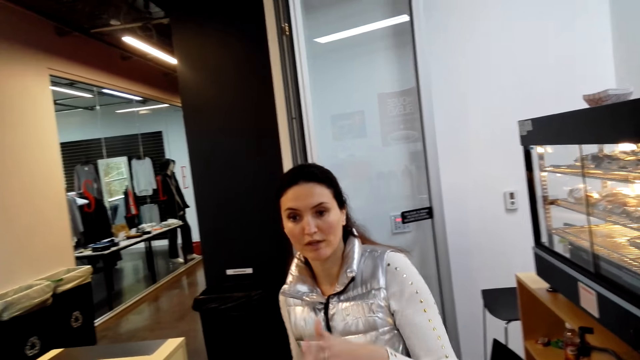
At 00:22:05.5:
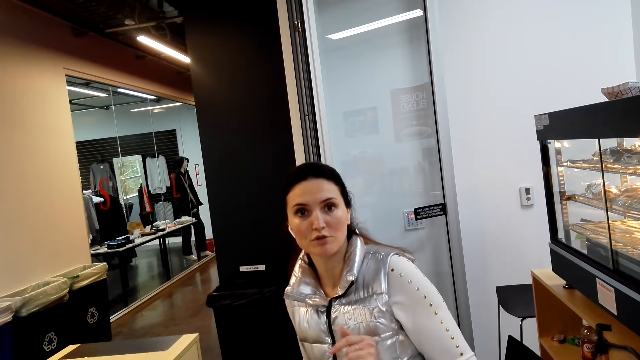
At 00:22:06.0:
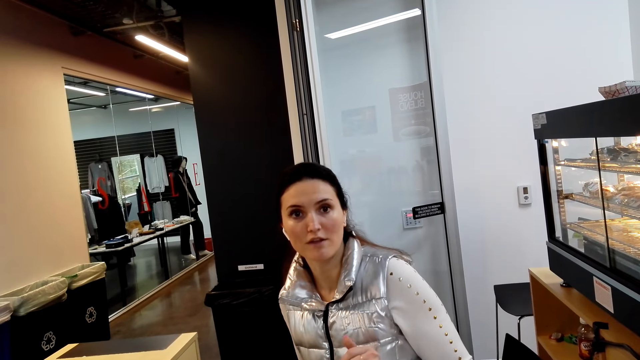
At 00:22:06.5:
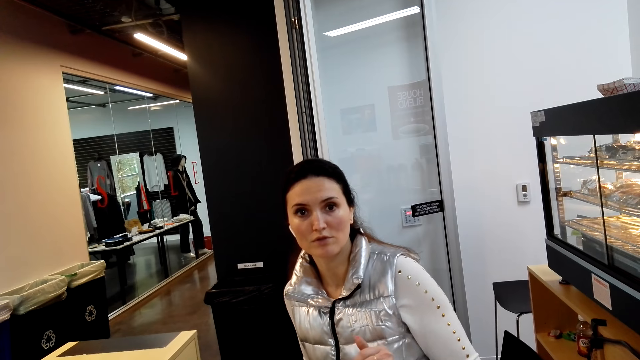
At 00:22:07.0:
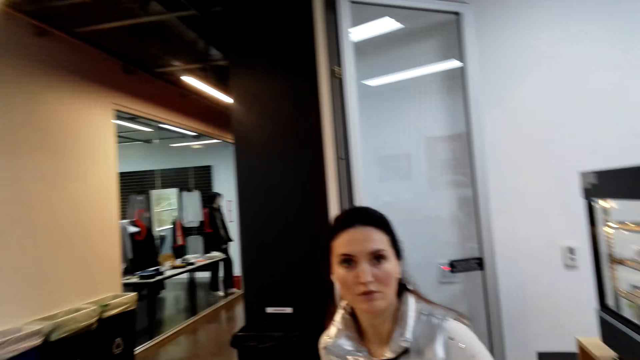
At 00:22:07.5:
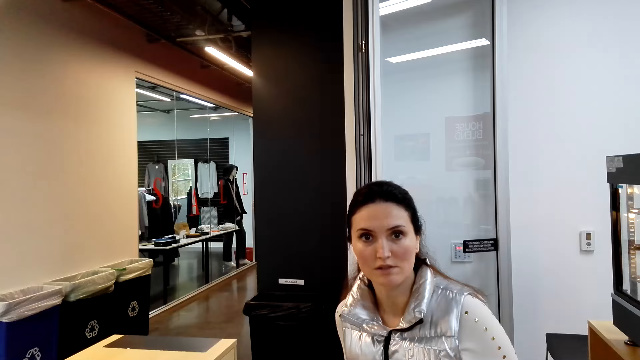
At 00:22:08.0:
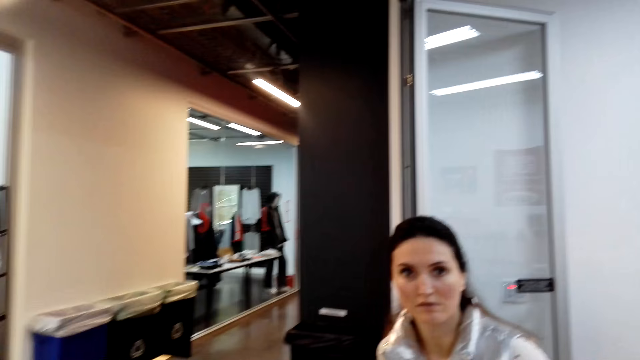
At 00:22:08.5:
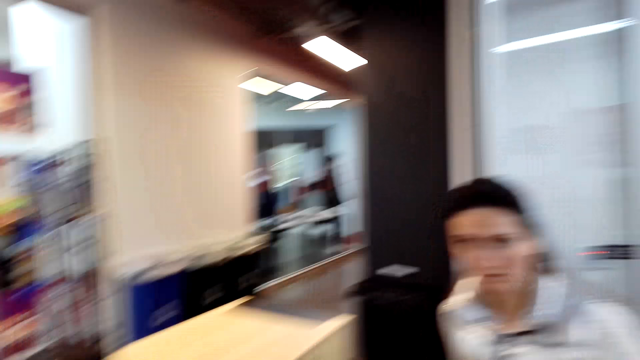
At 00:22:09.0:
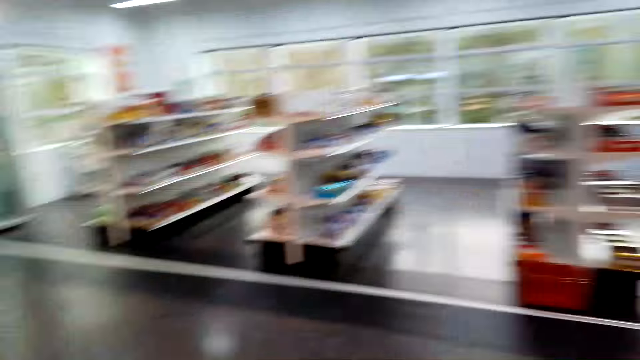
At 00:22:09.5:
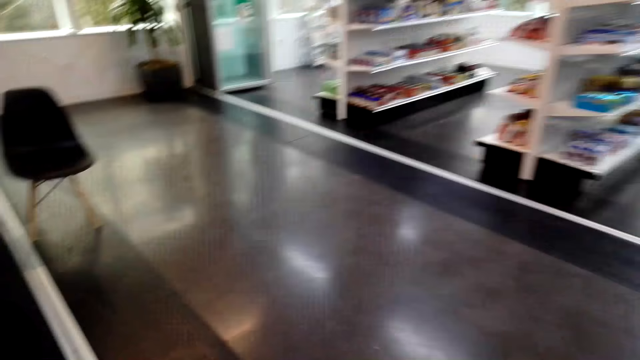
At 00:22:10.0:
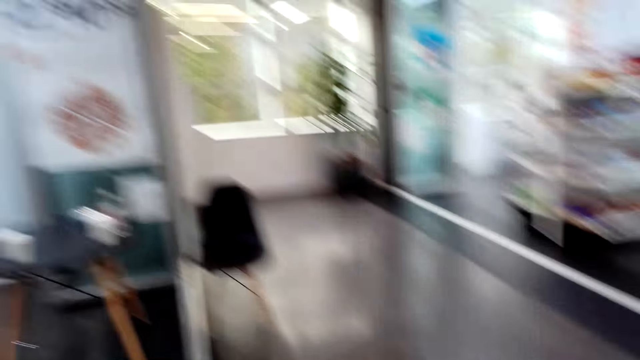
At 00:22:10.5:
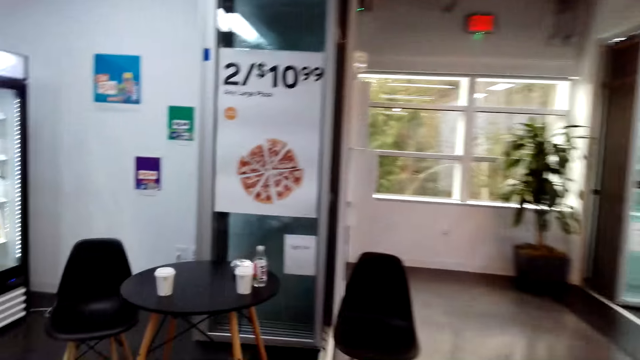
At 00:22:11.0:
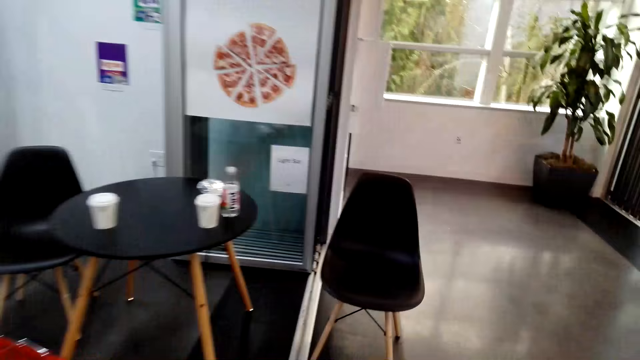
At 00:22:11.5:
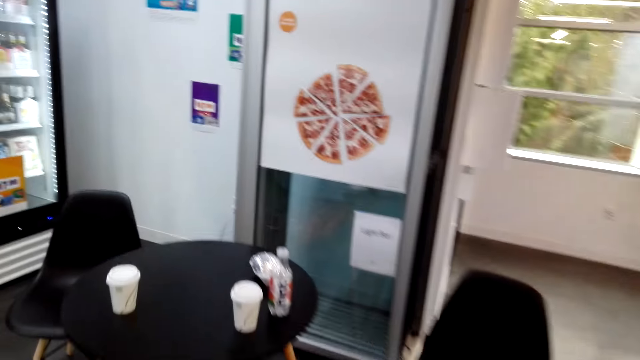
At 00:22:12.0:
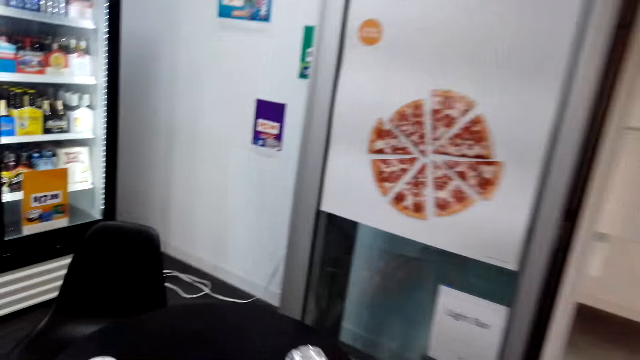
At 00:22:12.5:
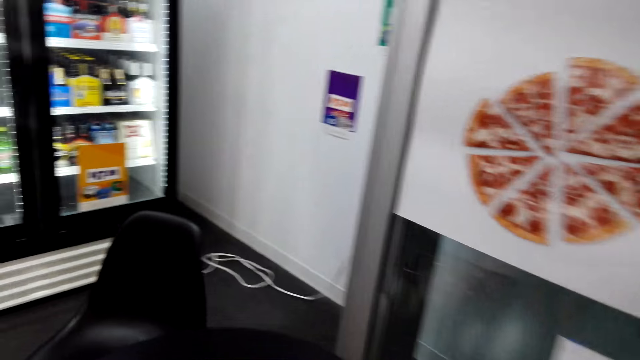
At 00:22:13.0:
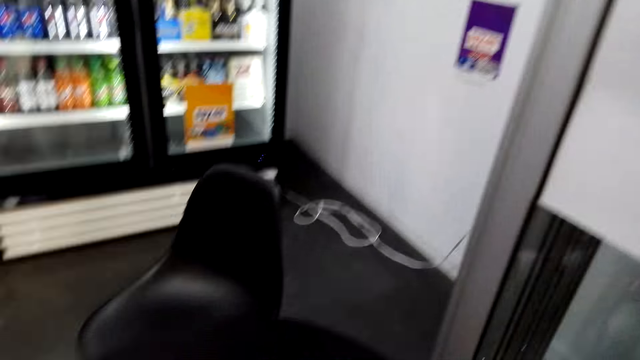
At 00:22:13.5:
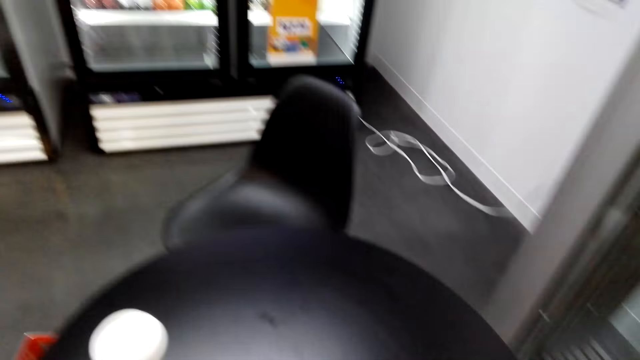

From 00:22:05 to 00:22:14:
The woman points her left hand towards the camera wearer. The woman talks to the camera wearer. The camera wearer looks around. They walk towards the table.

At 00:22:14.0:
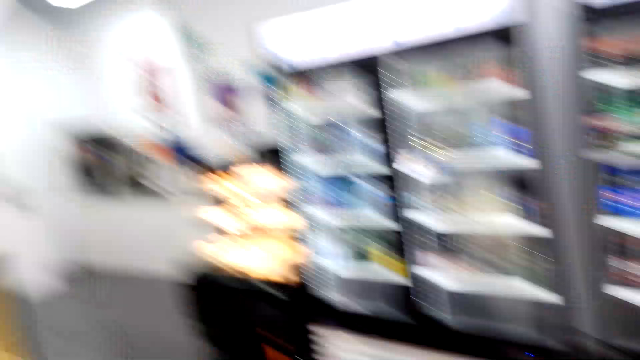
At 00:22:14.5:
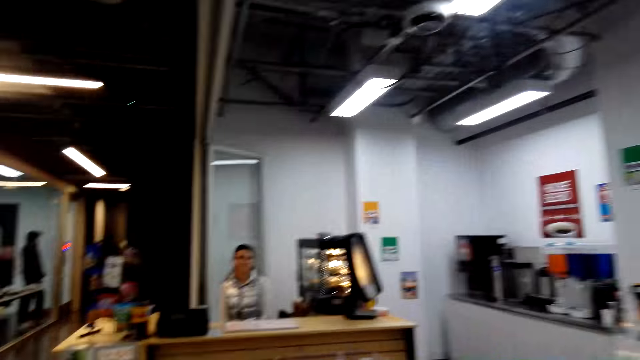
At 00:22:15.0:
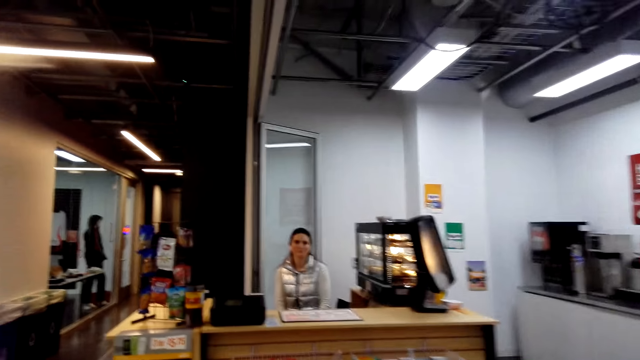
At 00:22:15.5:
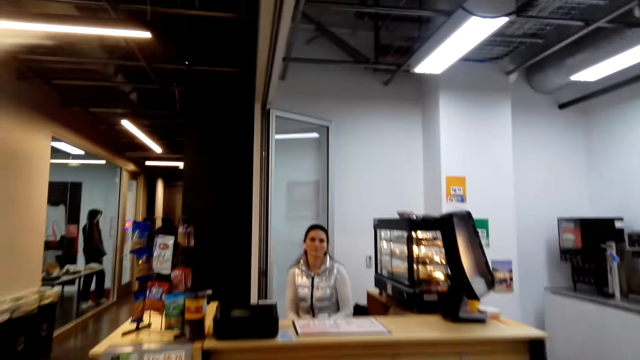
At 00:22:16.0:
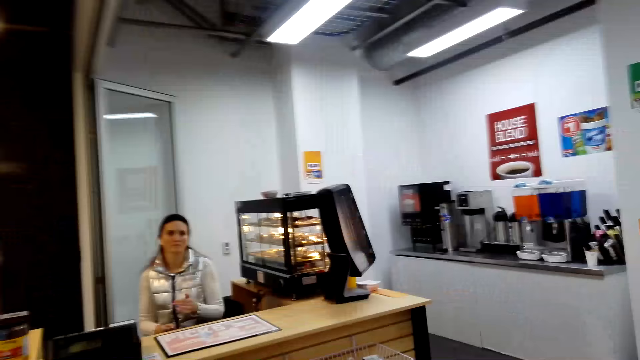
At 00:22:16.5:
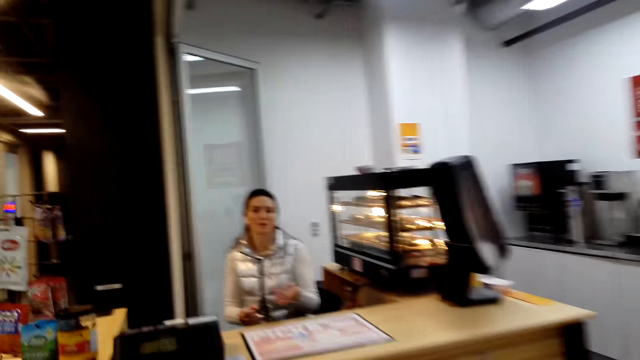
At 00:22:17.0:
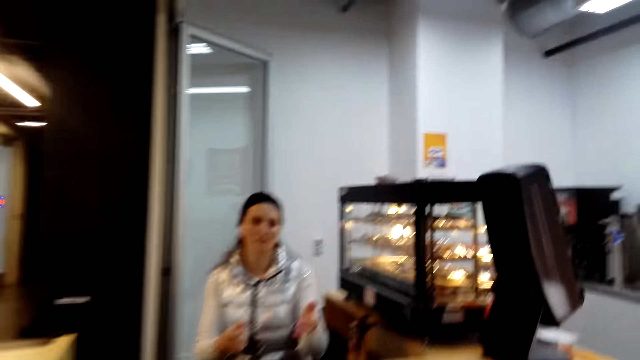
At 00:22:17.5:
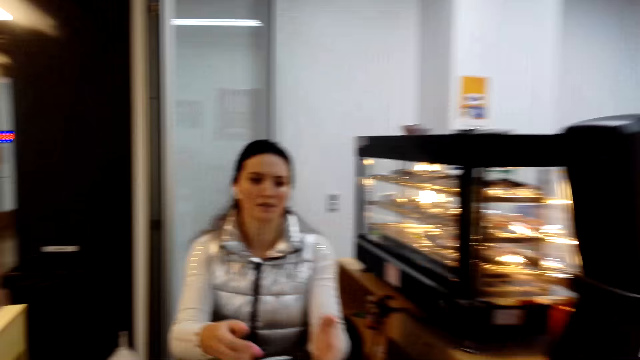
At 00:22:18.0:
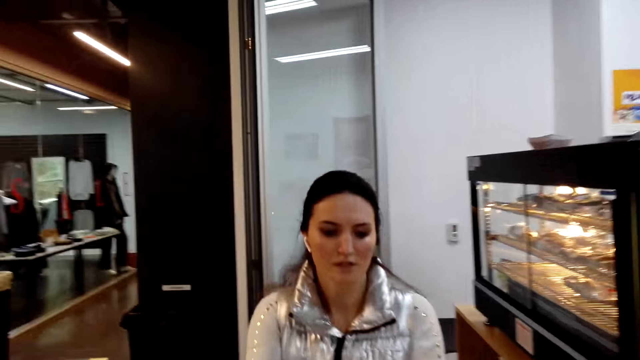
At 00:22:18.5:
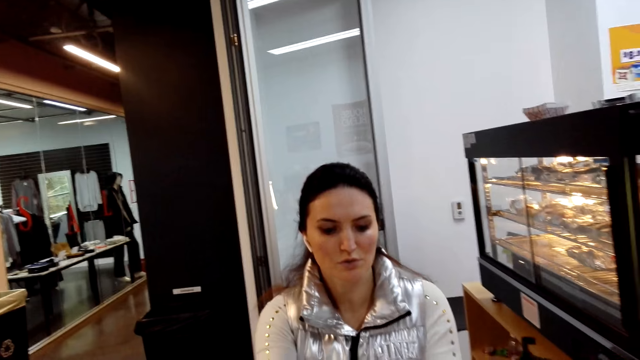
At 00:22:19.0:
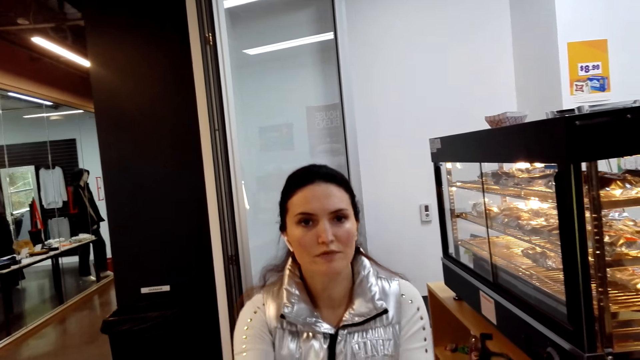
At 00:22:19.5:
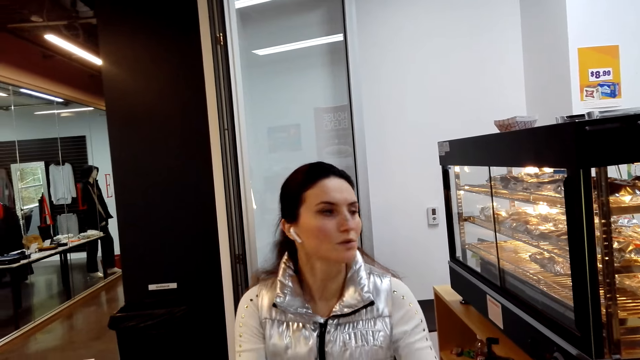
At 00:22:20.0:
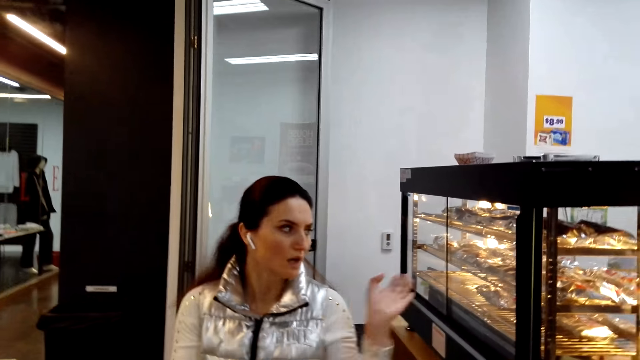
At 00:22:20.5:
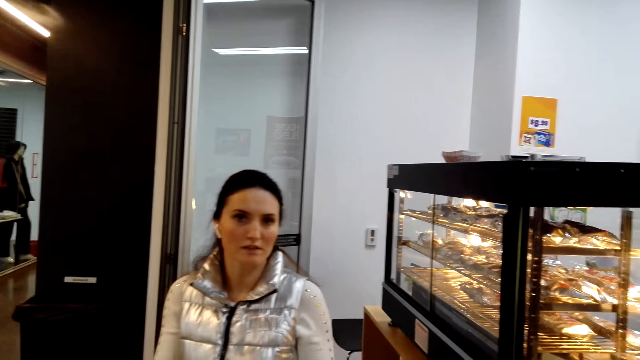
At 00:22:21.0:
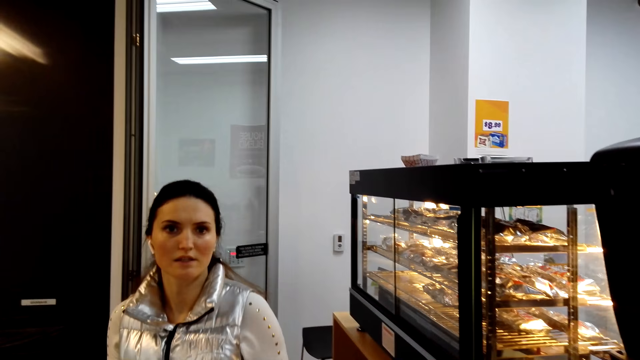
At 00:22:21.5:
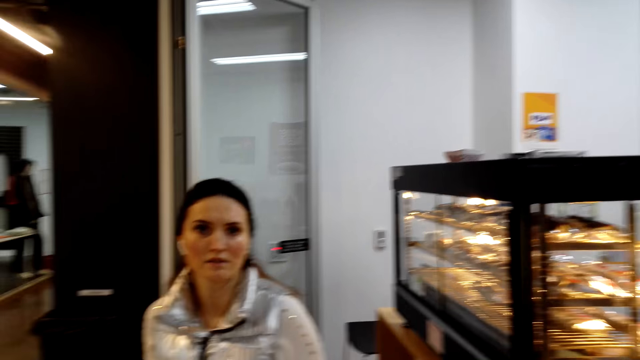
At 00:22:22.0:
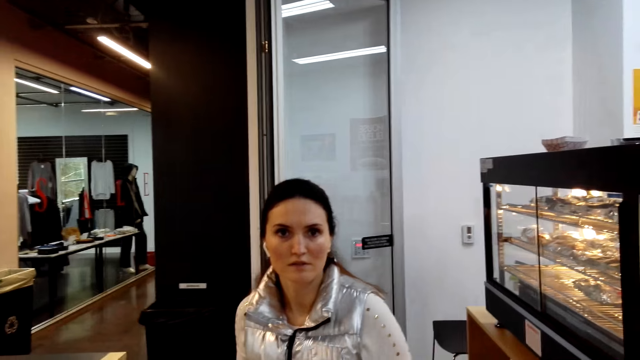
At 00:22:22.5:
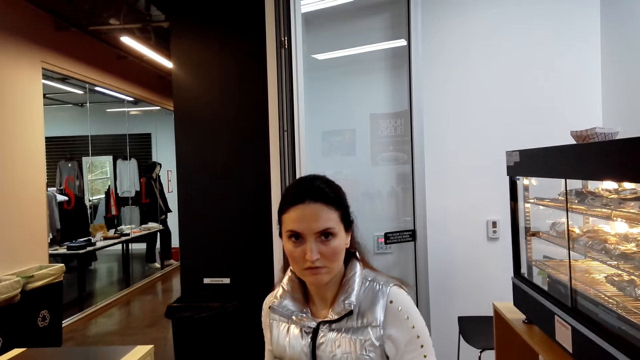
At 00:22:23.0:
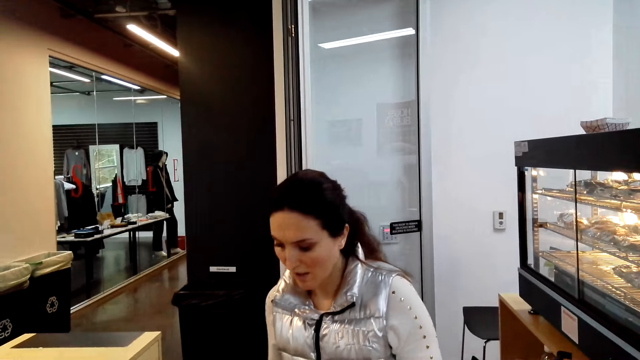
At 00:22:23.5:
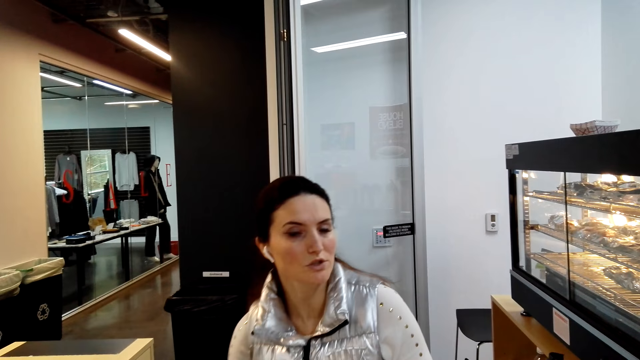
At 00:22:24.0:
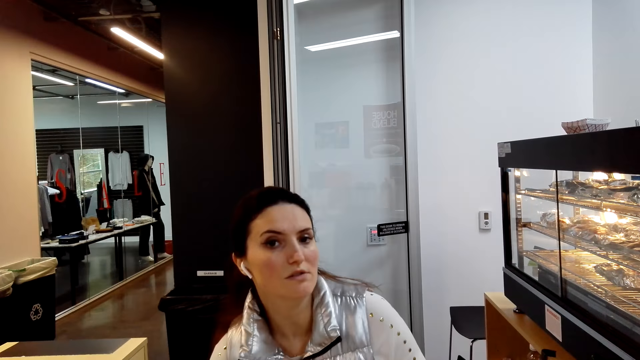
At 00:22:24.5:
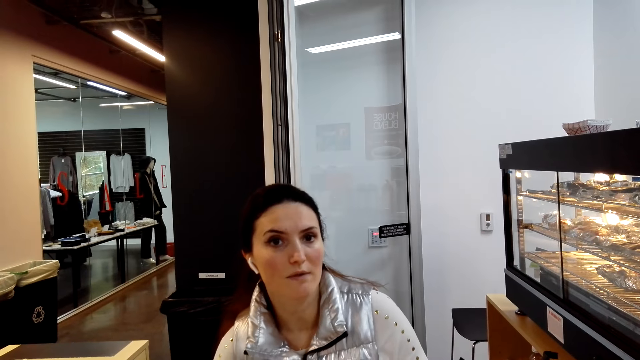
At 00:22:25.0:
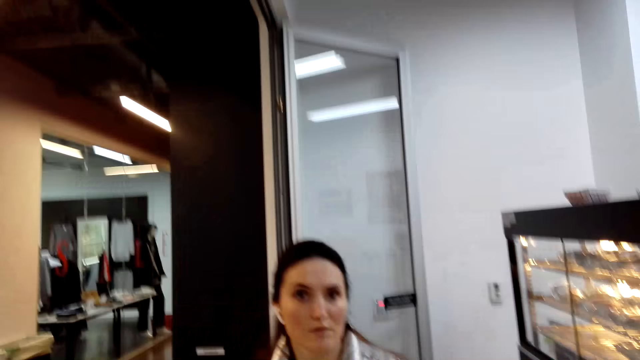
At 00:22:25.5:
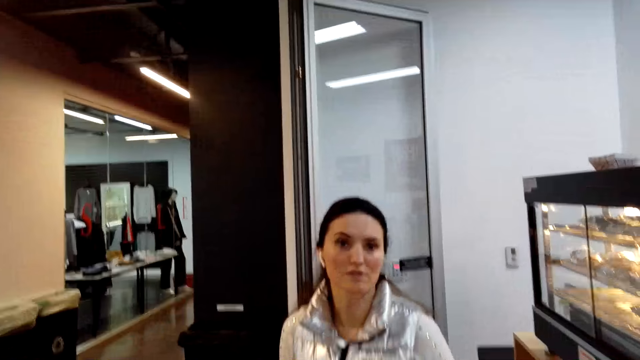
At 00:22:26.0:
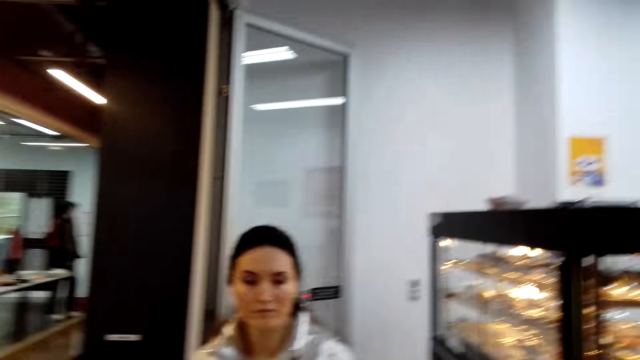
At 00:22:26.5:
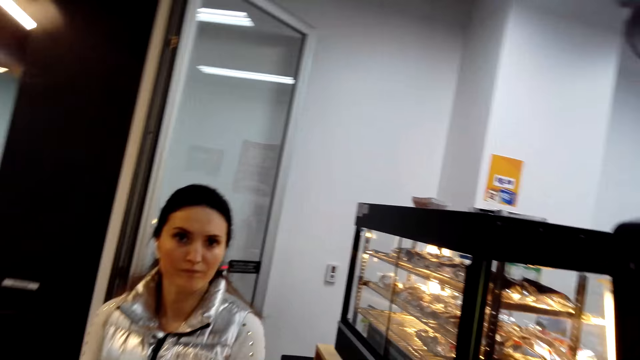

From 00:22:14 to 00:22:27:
The camera wearer walks to the counter near the woman. The woman raises hands, looks on the counter and talks to the camera wearer. The woman points her left hand towards a glass food display cabinet. The camera wearer looks at the woman. The woman talks with the camera wearer.
